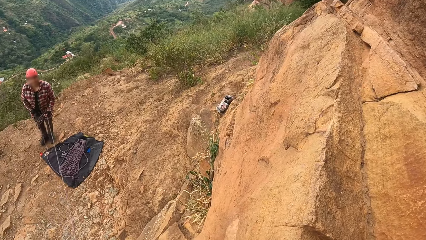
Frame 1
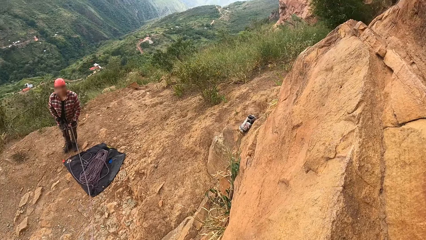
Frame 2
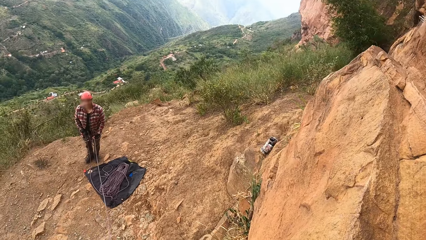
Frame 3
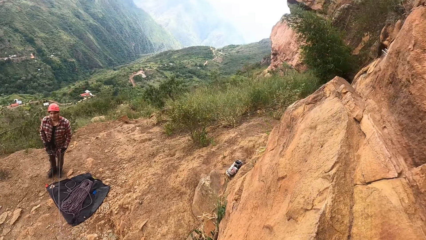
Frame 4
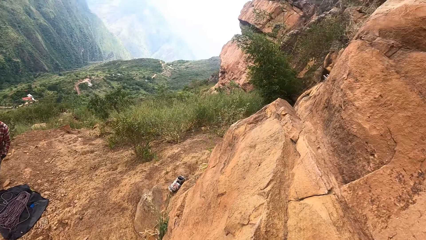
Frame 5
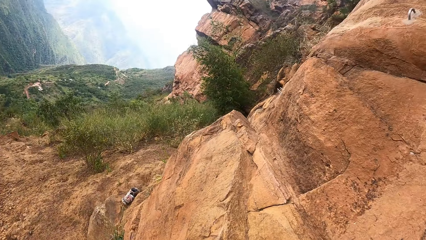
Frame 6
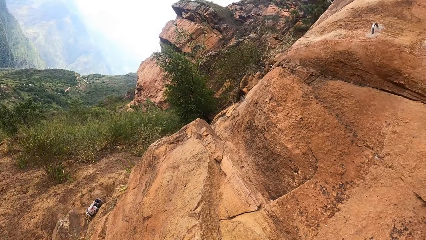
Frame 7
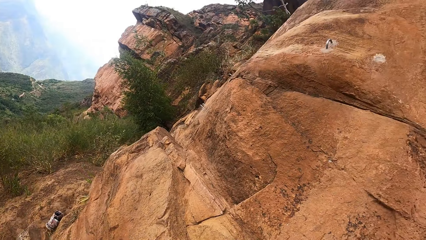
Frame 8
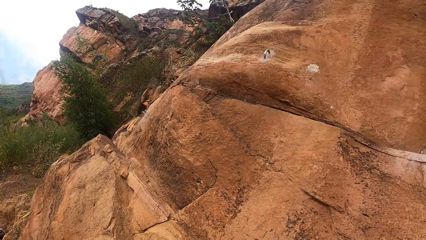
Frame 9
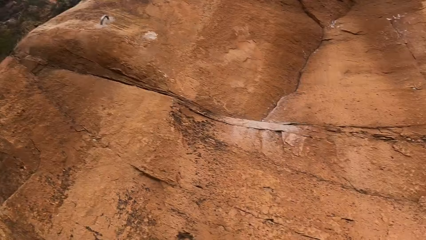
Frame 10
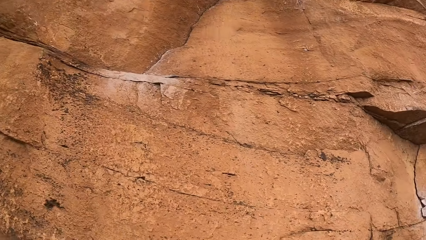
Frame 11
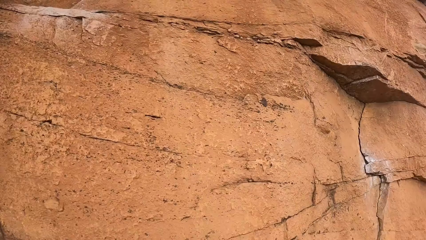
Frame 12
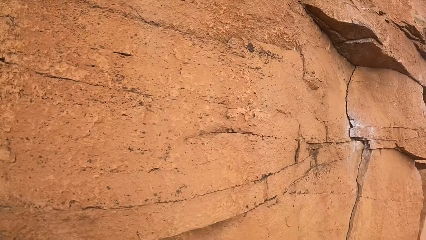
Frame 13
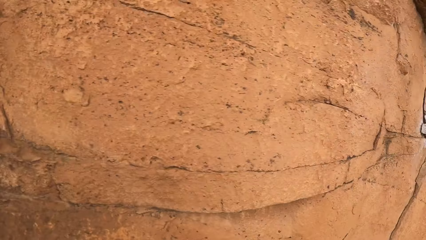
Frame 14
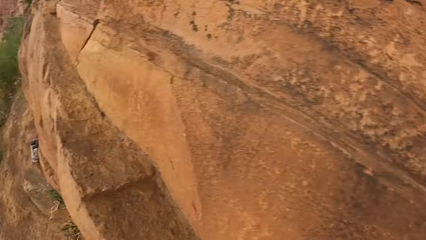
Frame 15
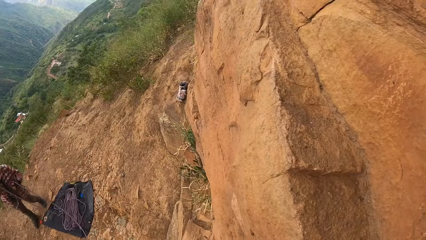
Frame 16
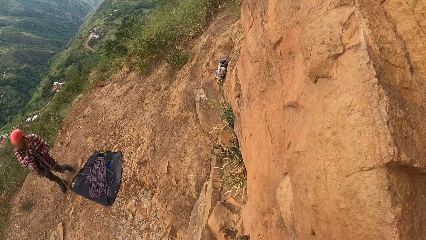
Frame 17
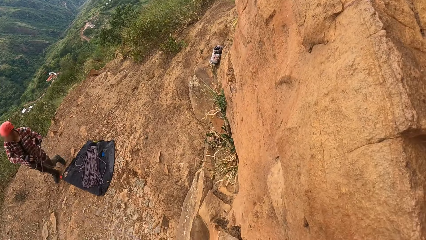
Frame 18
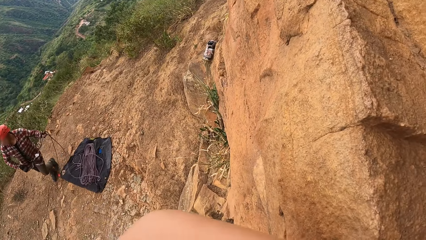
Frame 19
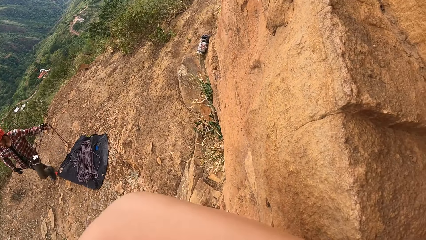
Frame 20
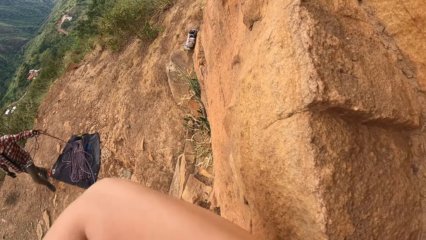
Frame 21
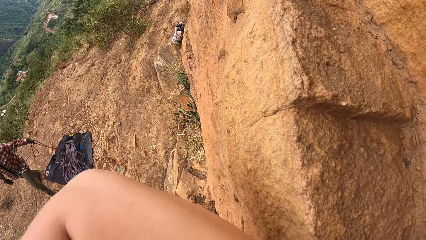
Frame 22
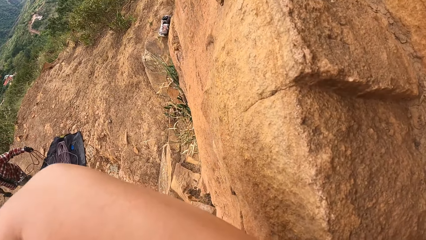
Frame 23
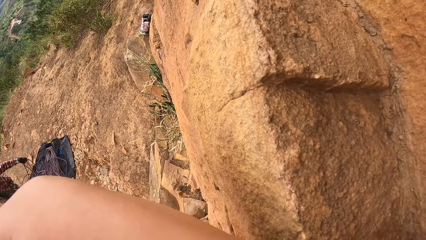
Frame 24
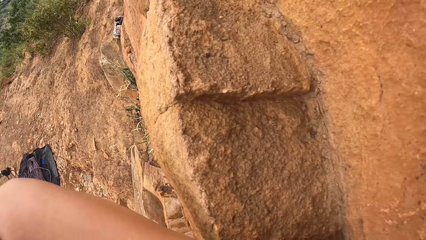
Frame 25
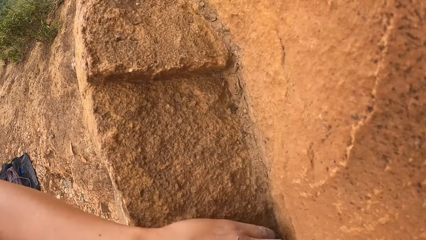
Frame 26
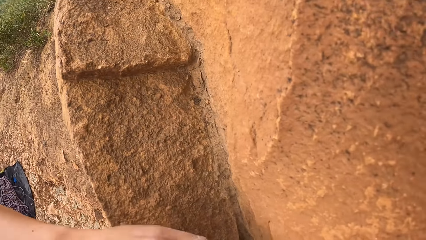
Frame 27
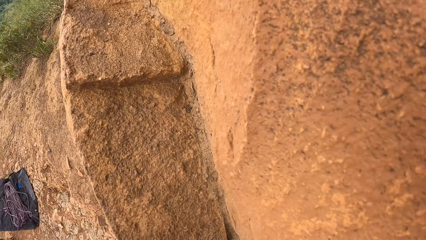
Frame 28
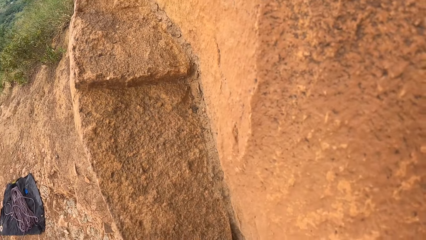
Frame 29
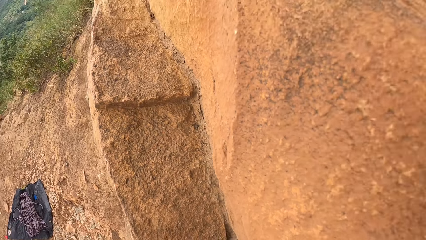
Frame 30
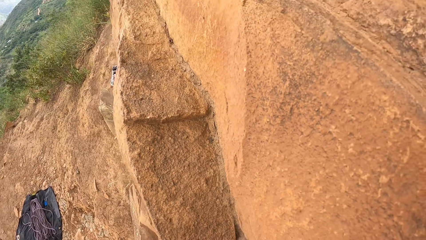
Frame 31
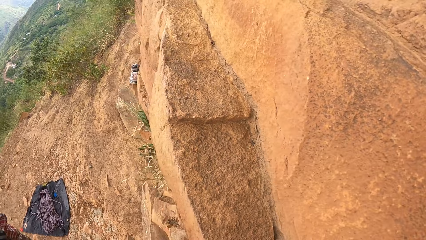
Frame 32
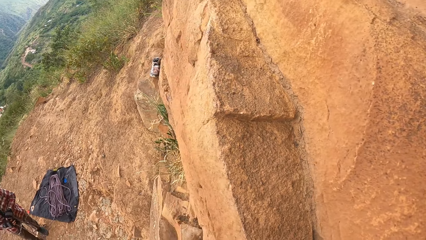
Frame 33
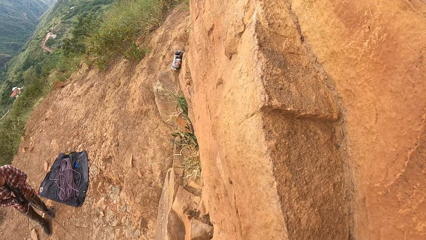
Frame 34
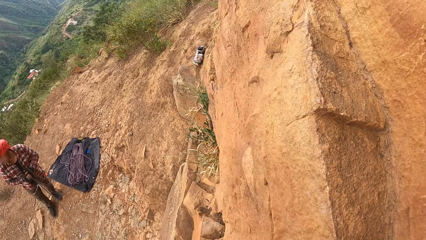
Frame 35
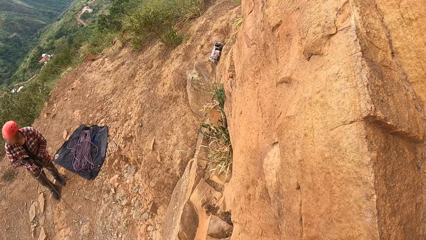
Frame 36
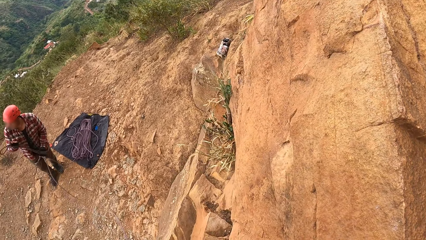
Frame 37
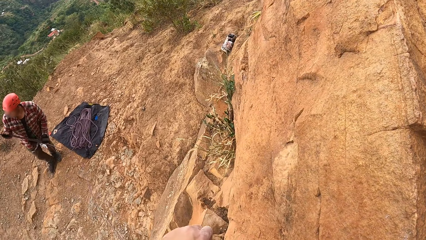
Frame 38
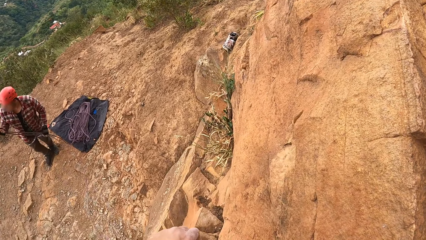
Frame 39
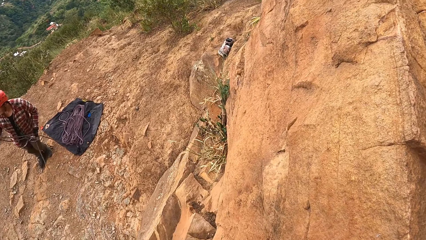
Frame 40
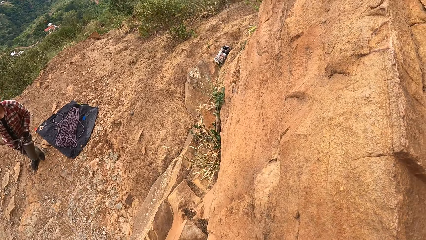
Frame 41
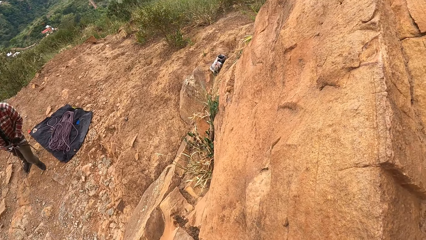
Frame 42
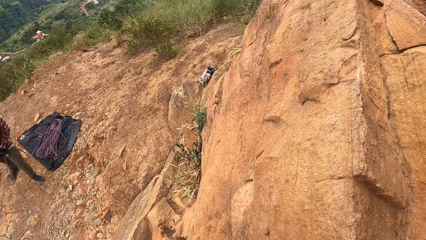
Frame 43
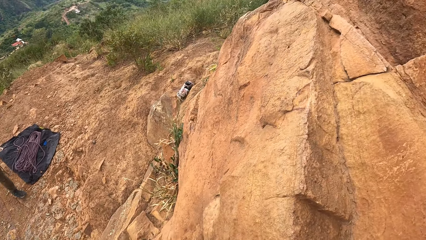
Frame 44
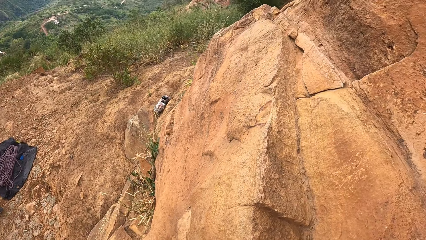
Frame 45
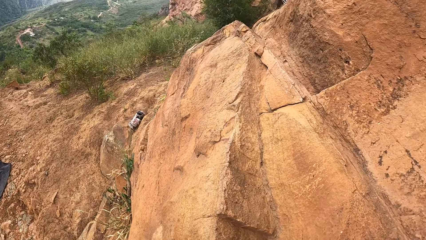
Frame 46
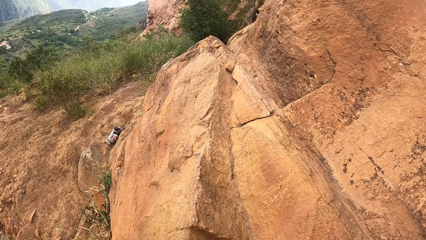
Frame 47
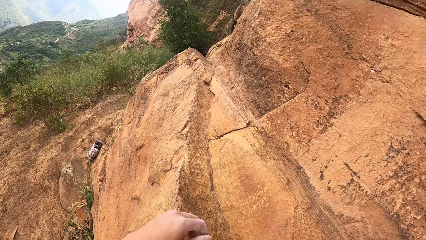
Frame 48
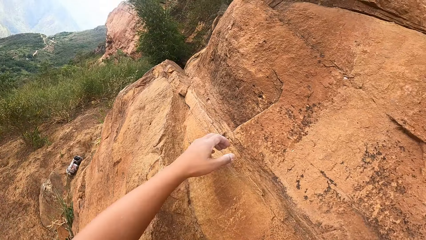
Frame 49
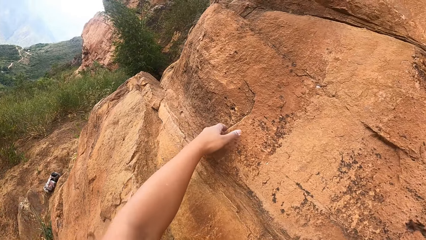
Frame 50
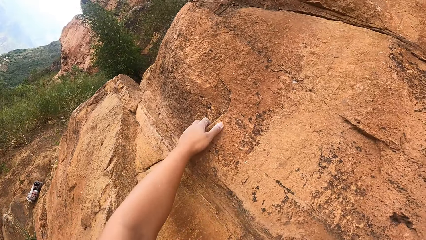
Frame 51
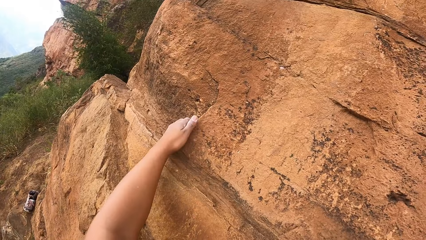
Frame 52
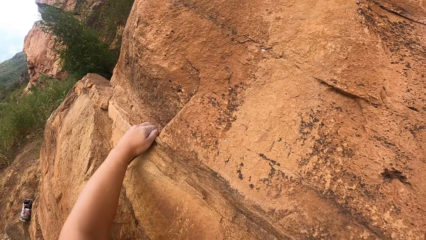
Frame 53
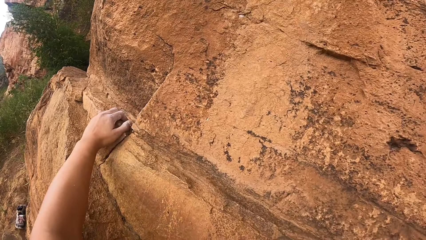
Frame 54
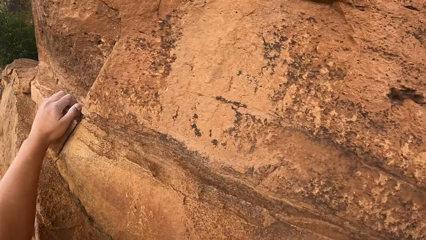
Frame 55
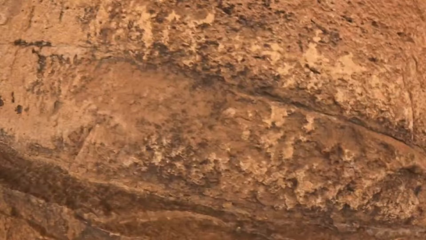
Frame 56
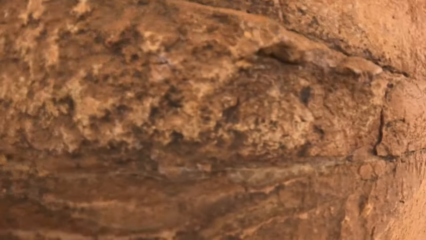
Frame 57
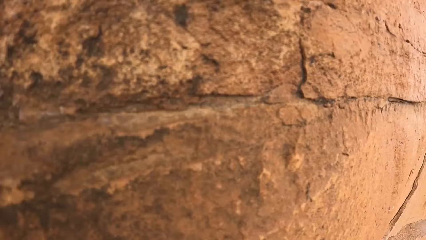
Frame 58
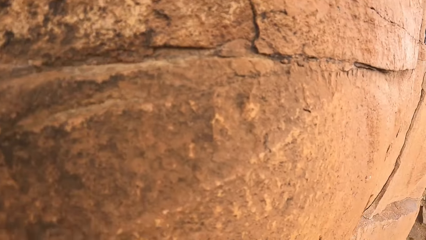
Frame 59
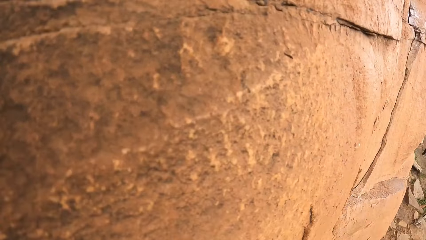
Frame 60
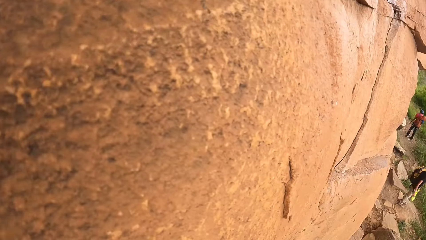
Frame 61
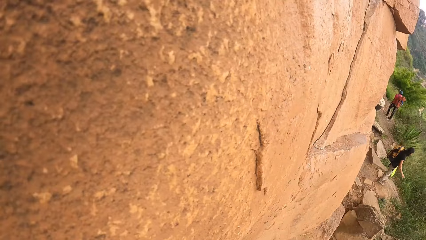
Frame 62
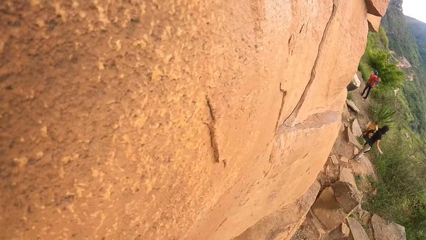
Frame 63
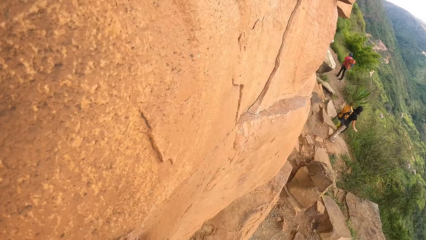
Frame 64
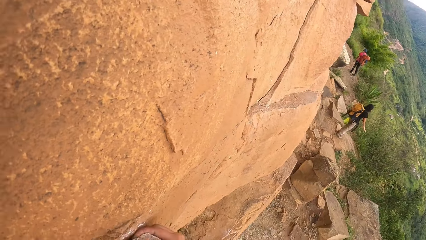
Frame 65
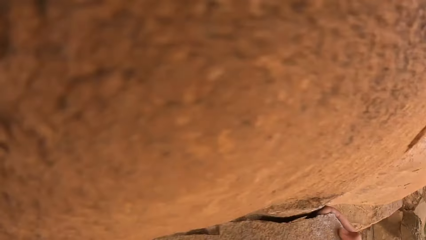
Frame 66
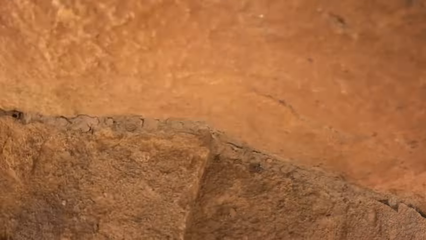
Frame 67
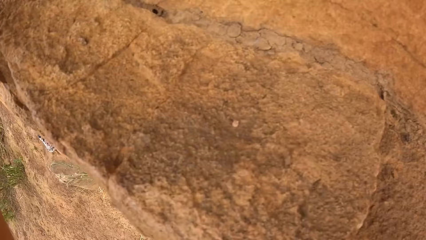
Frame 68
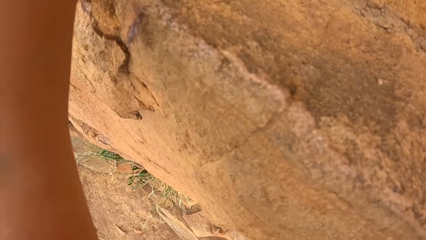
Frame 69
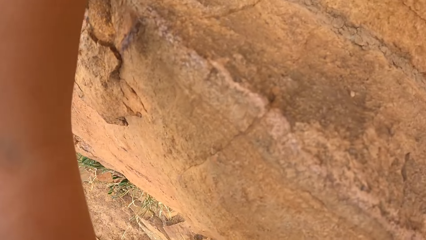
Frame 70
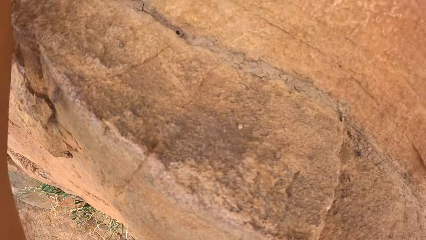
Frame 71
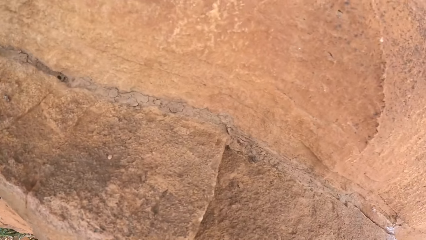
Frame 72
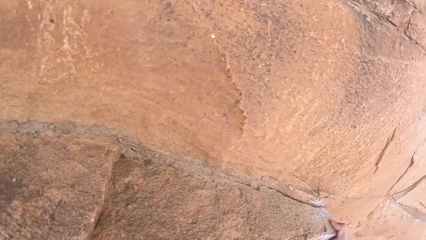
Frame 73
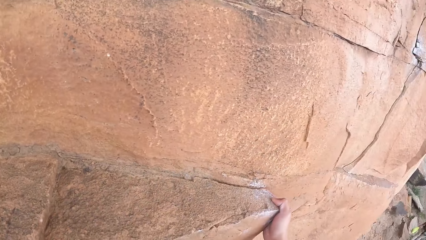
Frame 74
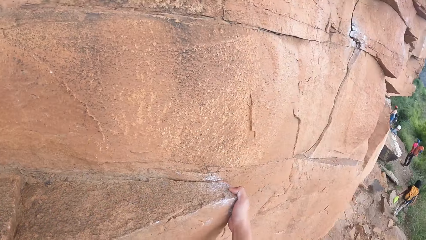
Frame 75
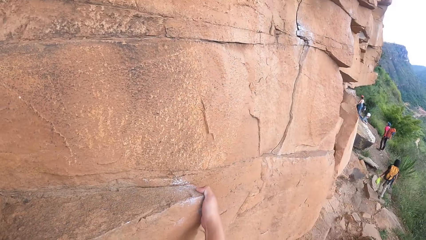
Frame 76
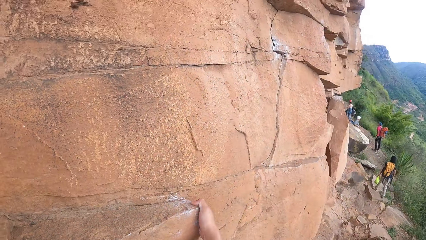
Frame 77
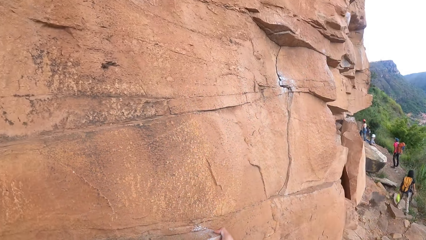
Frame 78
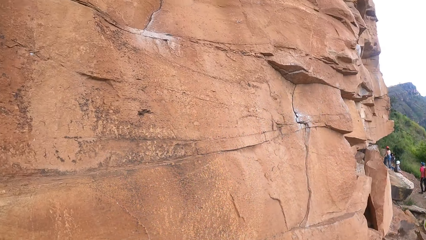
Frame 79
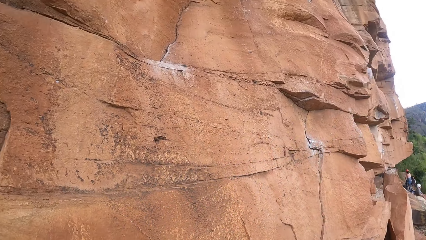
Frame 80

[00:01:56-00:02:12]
A man holds a rope. The man folds the rope. The camera wearer climbs the rock.
